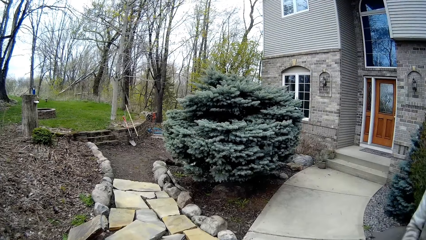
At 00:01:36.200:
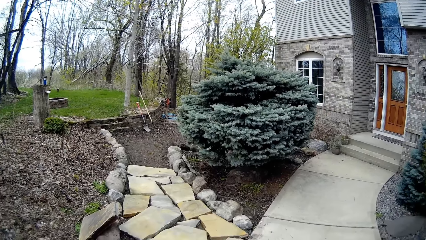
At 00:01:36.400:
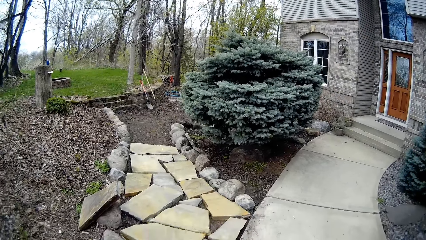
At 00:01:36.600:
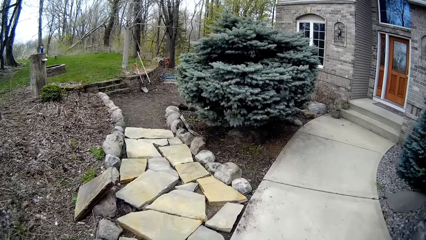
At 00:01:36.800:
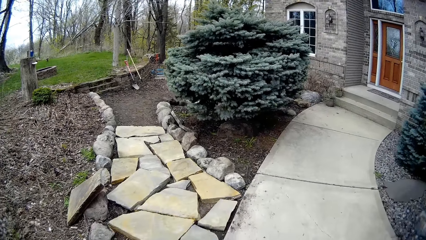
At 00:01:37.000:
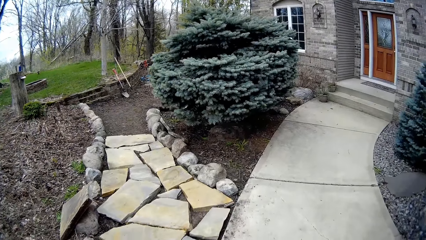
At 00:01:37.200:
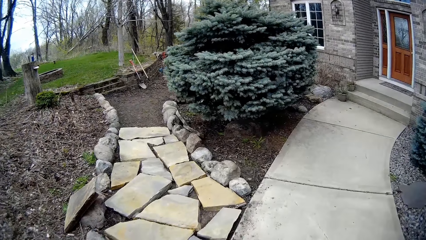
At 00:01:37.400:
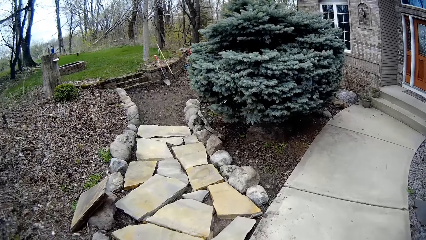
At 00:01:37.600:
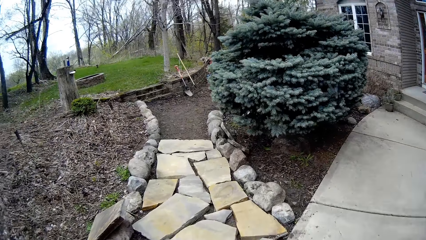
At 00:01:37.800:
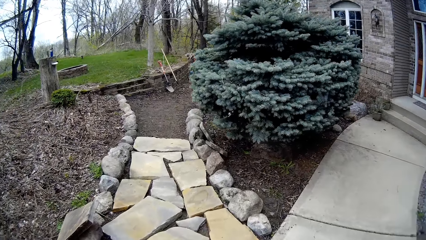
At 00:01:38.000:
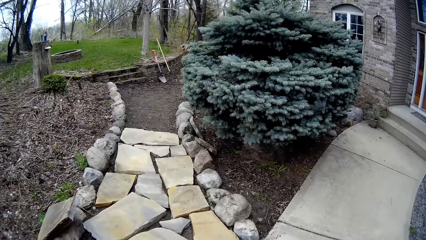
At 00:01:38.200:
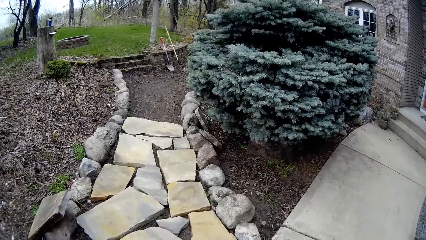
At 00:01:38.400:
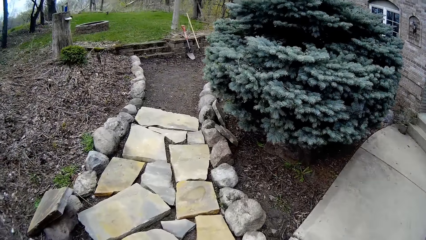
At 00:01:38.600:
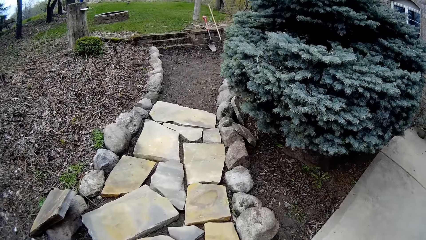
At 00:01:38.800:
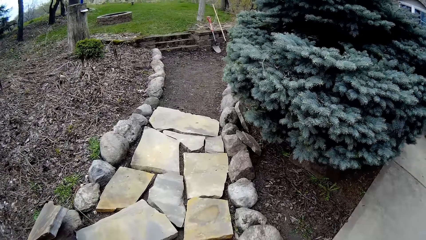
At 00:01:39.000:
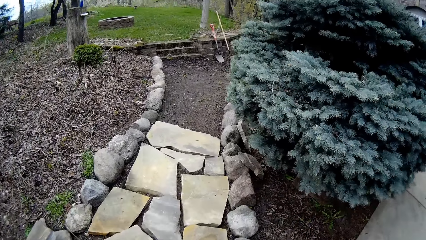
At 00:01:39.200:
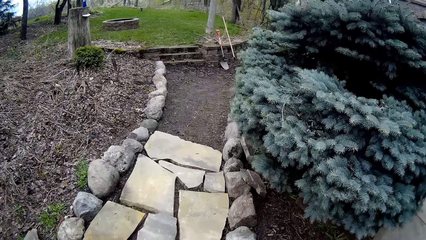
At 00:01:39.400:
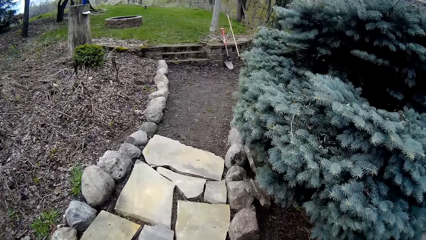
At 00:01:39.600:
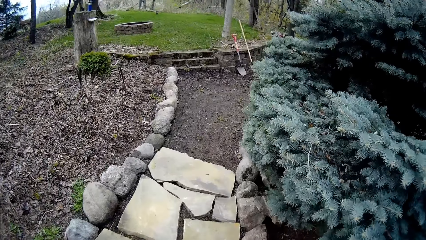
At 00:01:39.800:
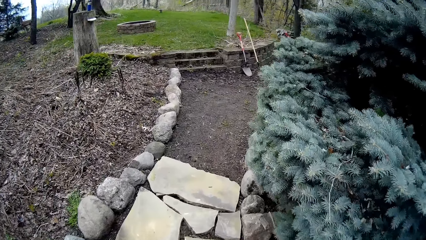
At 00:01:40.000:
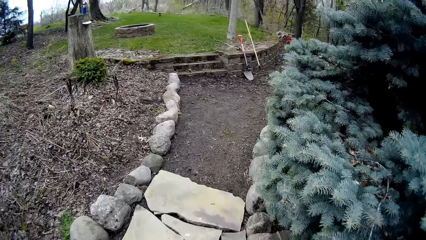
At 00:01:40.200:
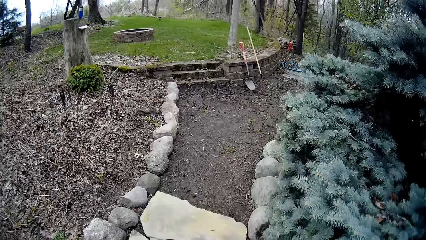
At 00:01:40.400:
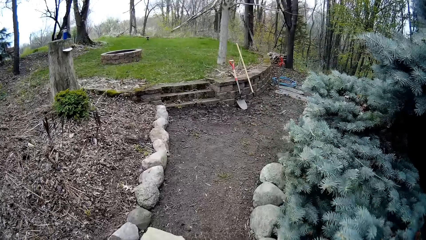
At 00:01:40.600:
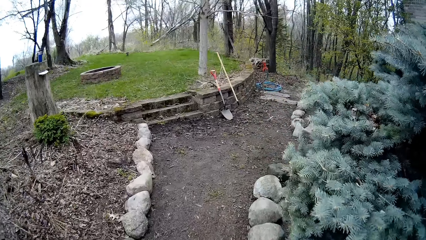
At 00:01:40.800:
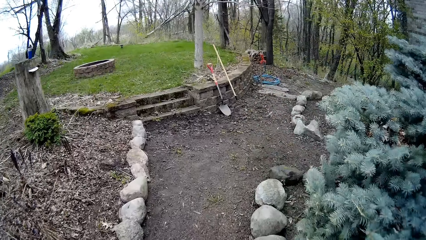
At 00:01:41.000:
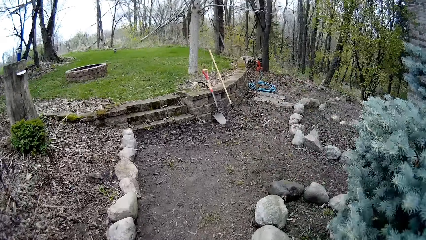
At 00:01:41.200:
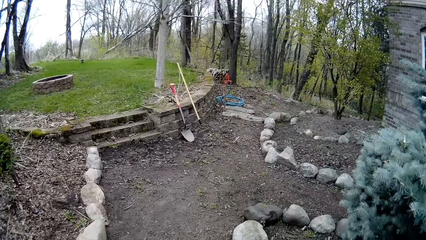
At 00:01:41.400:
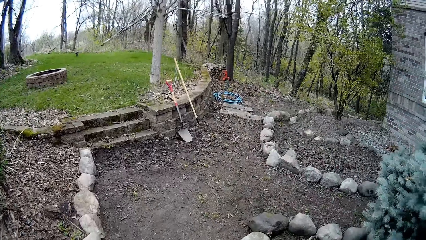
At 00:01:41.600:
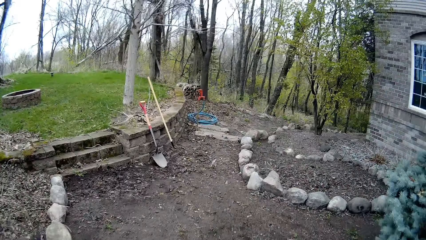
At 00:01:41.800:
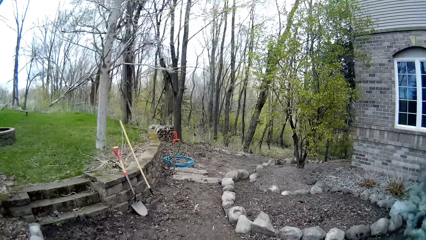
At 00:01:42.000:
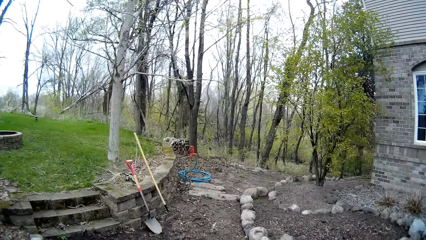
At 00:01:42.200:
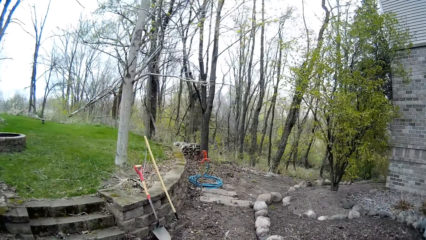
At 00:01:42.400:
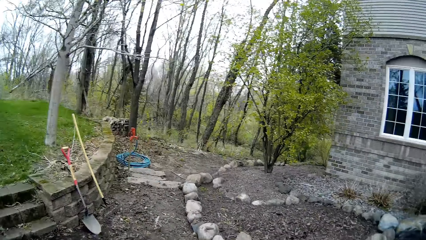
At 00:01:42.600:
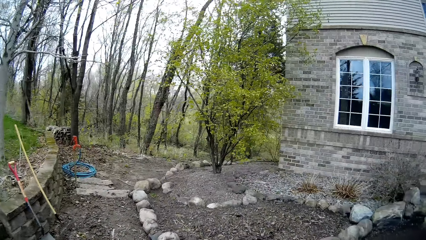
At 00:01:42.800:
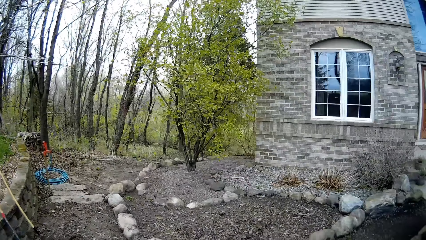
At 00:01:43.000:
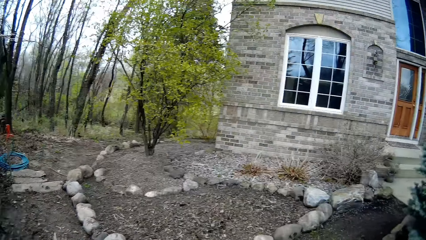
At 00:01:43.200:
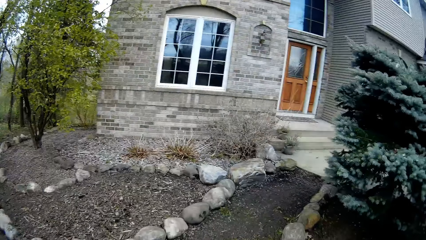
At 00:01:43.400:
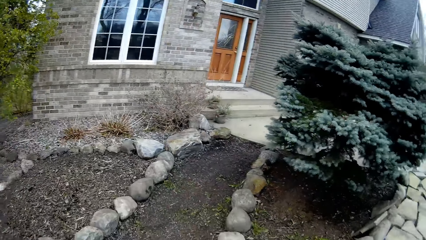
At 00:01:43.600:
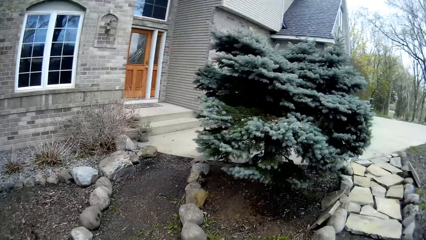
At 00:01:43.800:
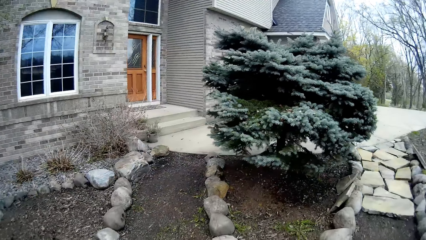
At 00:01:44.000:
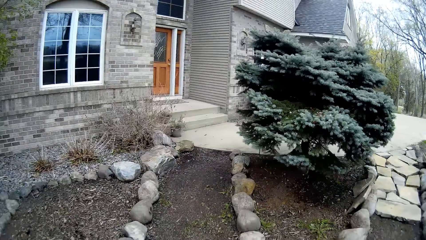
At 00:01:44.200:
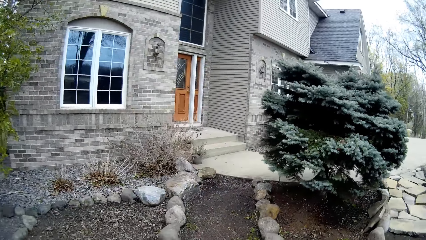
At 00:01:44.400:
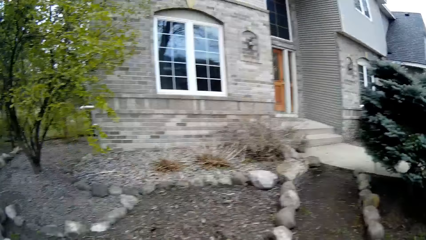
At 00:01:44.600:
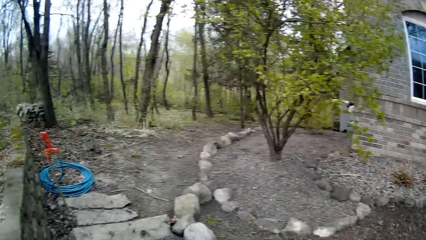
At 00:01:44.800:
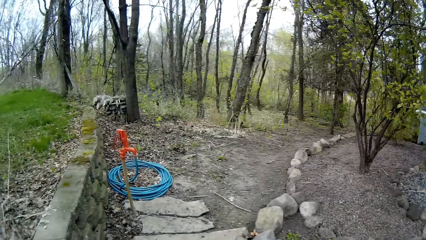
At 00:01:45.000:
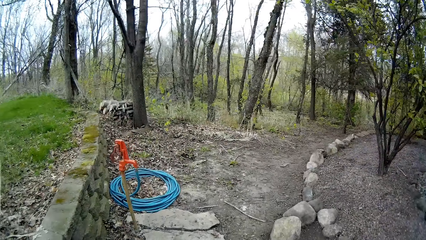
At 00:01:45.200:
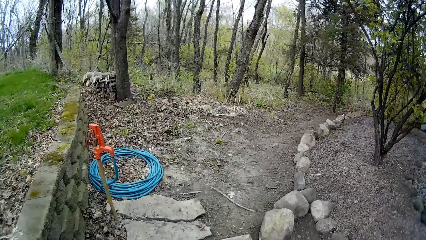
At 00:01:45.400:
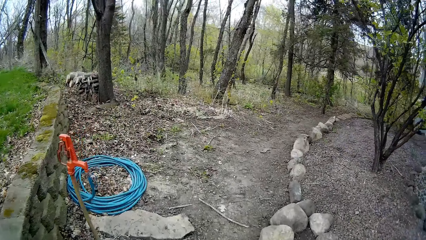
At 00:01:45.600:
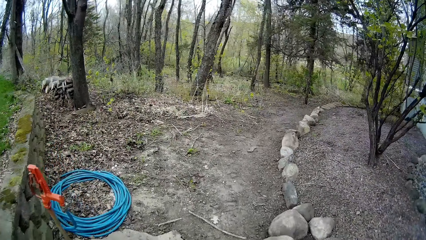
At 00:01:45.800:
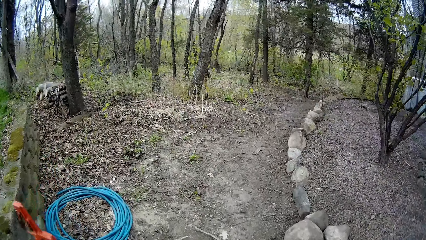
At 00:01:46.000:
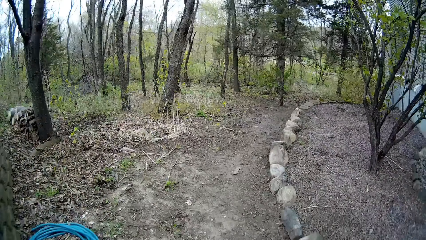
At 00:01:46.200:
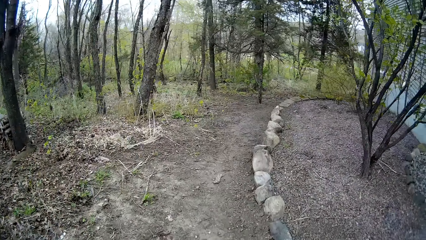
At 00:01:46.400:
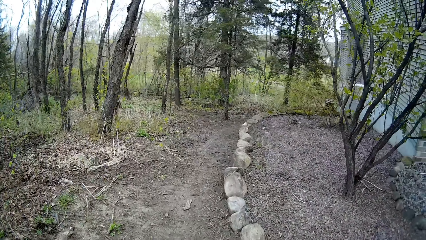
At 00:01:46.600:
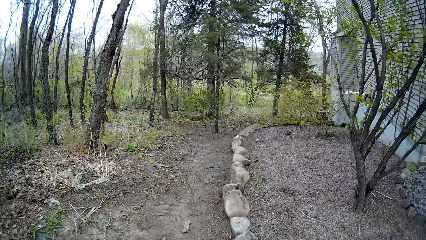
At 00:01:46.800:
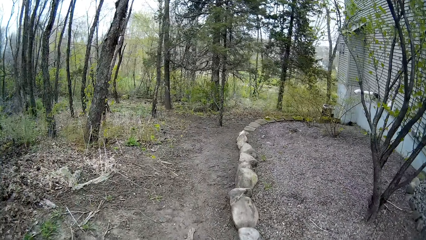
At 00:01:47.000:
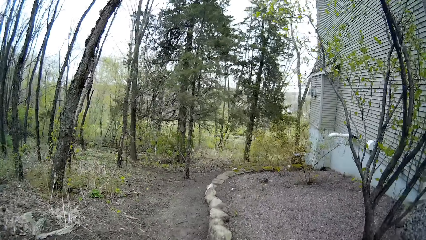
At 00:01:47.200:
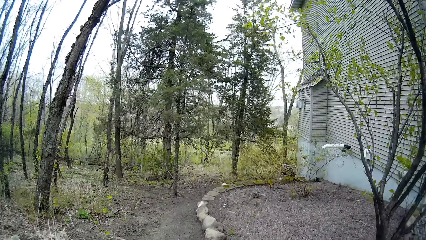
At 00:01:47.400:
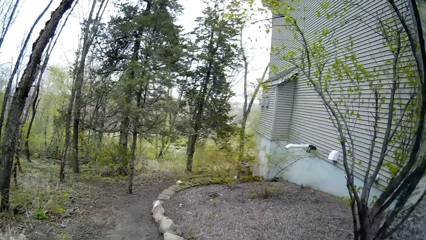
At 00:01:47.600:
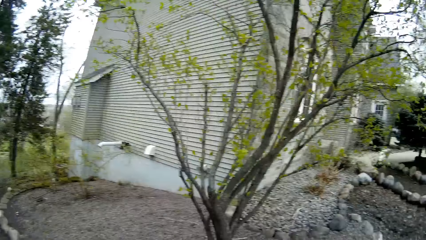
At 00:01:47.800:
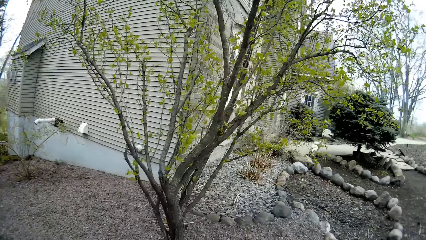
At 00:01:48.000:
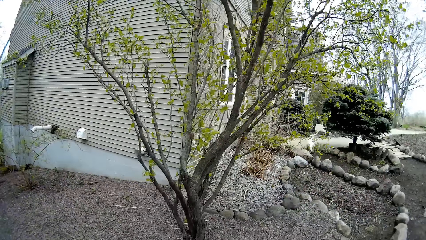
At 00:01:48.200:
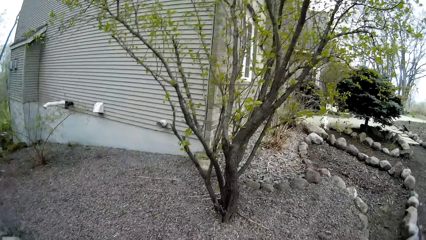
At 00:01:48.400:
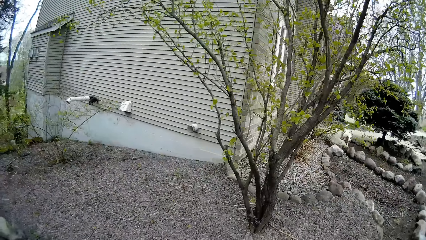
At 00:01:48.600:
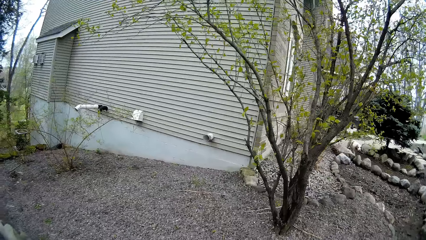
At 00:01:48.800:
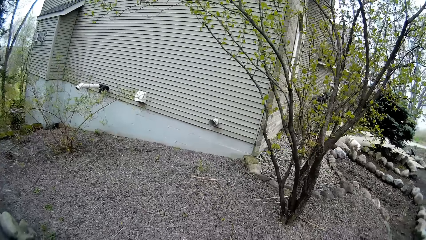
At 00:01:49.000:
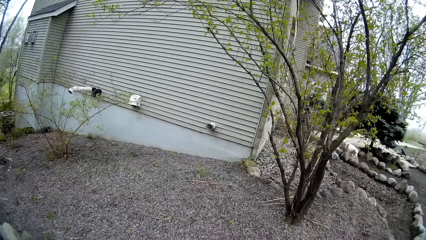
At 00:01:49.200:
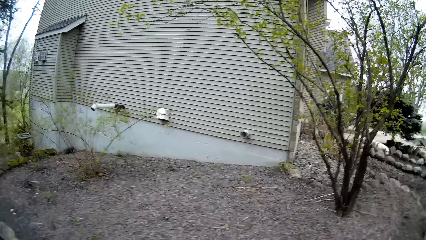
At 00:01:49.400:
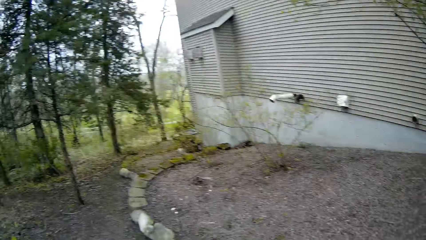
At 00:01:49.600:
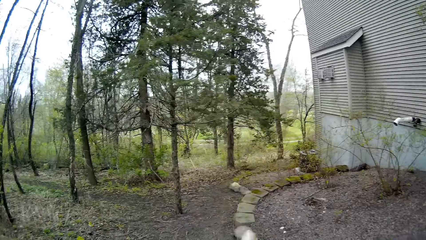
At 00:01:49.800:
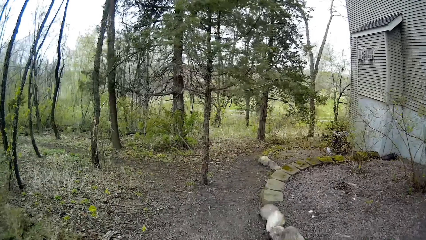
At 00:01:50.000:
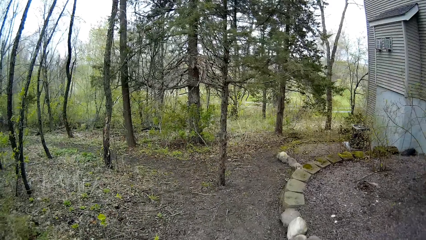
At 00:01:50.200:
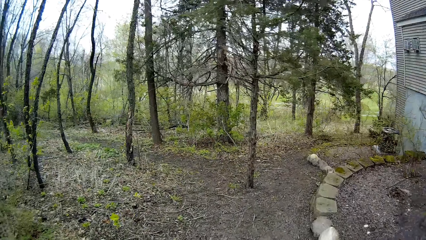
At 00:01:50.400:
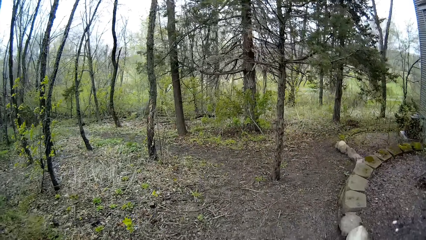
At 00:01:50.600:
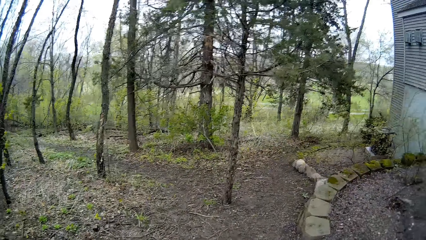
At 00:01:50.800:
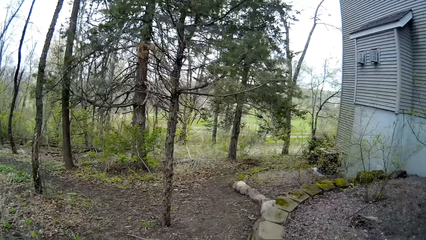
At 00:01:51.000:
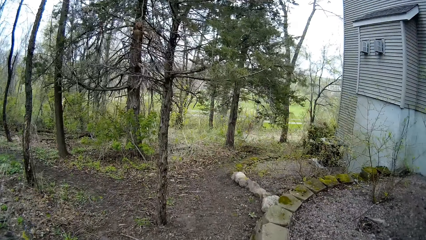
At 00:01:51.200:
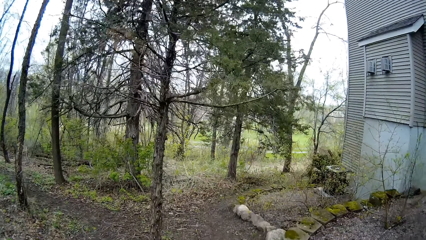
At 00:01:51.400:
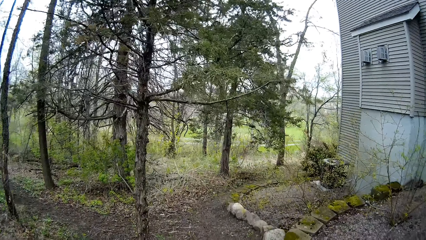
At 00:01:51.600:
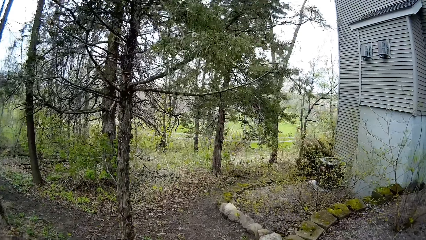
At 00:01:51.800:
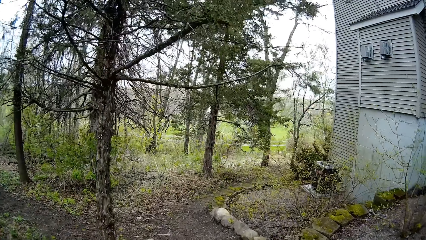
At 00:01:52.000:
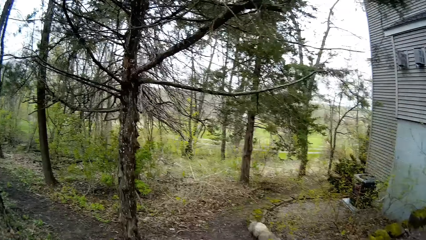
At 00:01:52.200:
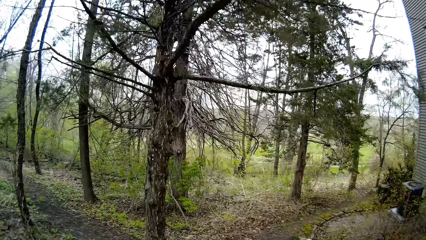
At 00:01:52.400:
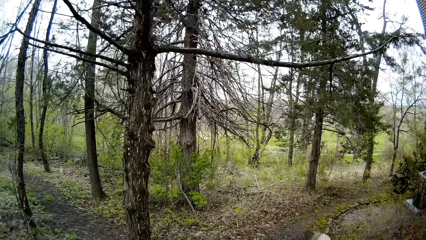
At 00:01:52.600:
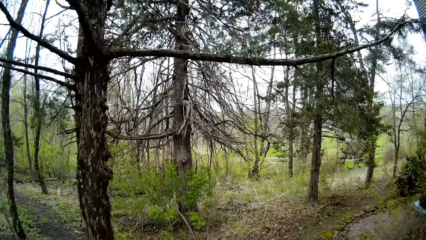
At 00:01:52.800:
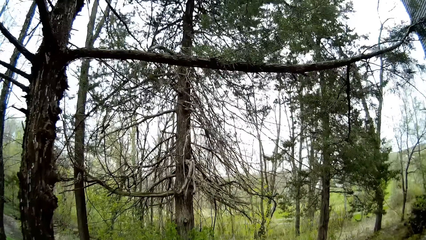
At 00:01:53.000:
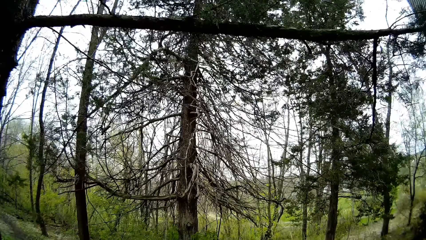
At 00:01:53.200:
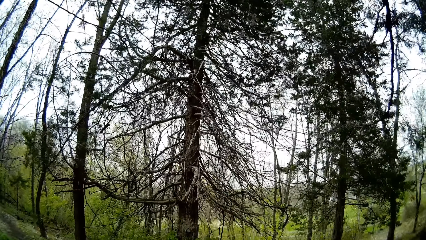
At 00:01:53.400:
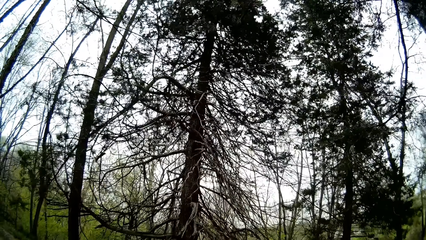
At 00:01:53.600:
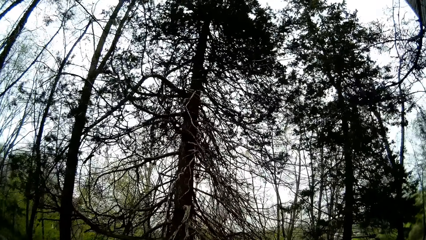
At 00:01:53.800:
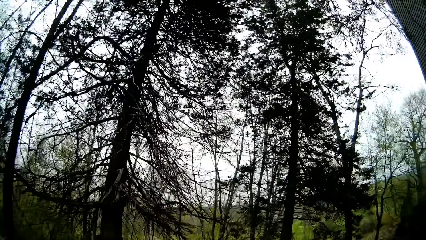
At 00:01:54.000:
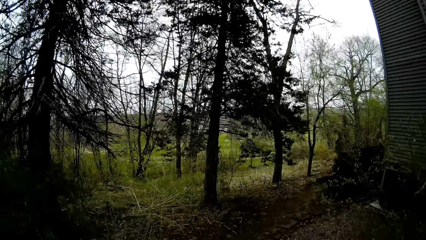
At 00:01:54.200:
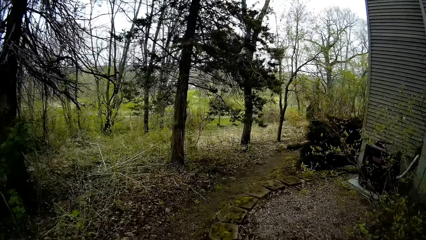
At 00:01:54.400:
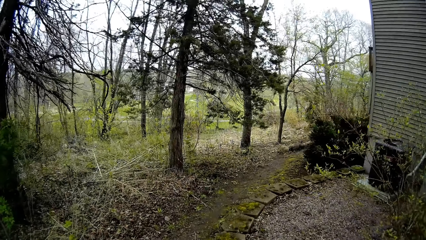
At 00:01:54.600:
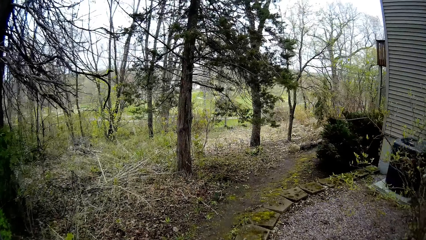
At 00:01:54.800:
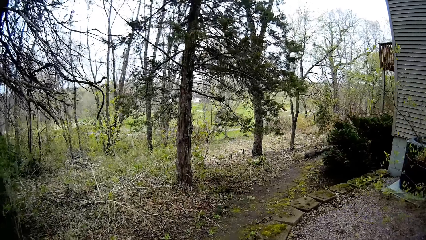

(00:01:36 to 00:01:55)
The camera wearer walks down the road. They look around. They walk around. They look around. They talk. They look around. They walk around.
